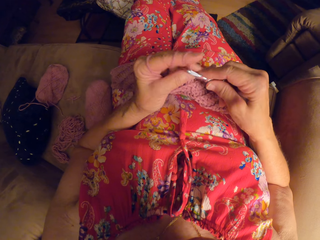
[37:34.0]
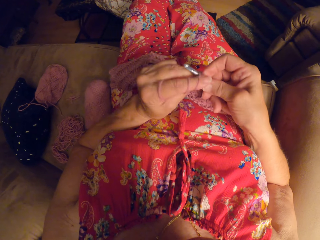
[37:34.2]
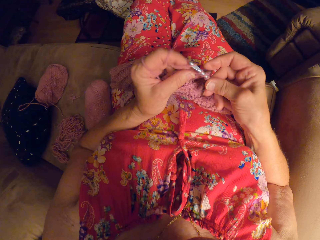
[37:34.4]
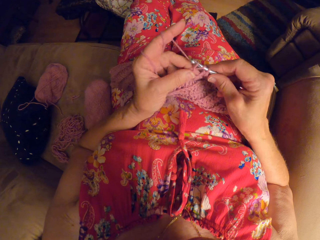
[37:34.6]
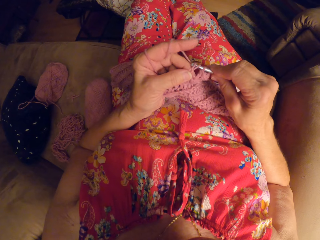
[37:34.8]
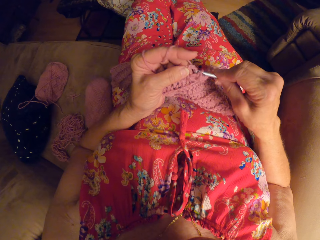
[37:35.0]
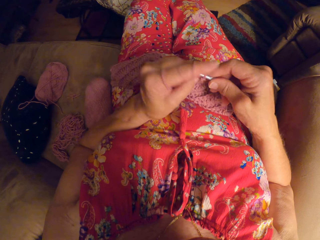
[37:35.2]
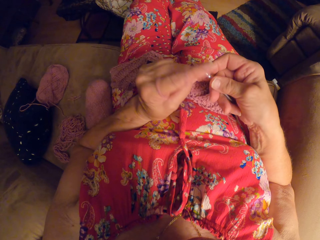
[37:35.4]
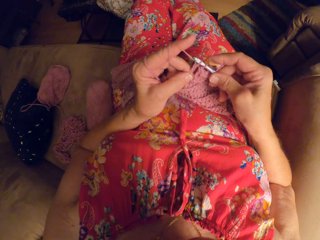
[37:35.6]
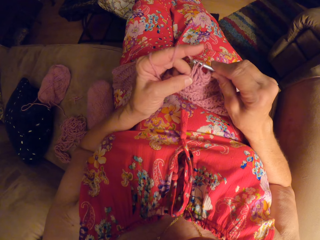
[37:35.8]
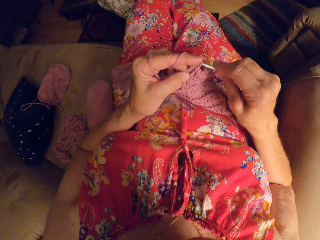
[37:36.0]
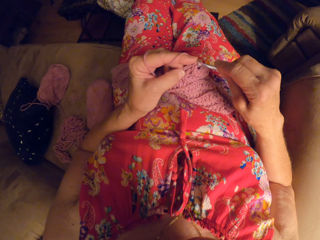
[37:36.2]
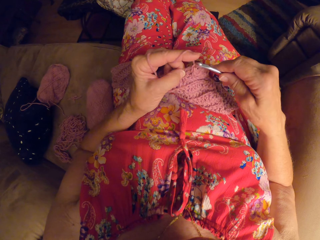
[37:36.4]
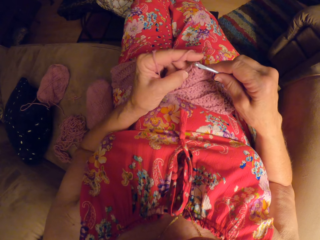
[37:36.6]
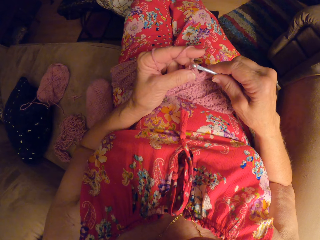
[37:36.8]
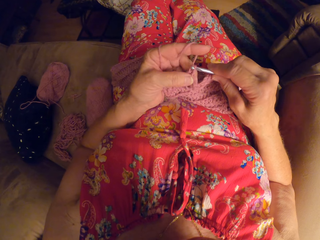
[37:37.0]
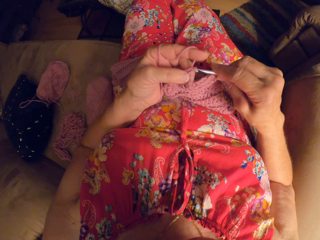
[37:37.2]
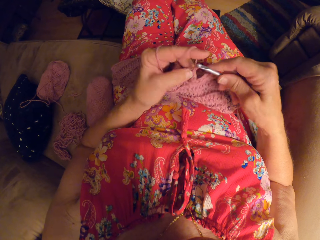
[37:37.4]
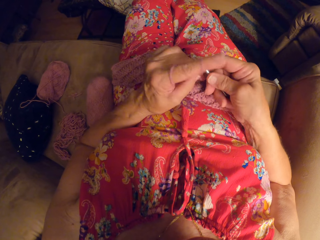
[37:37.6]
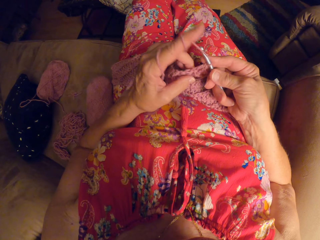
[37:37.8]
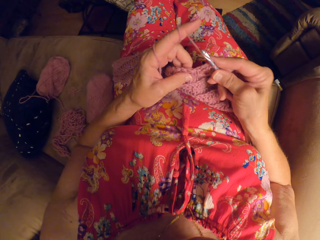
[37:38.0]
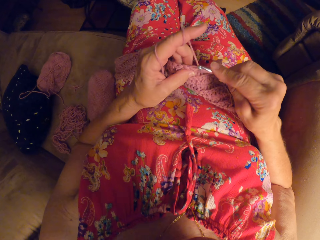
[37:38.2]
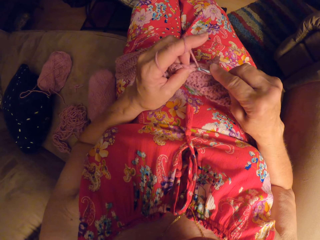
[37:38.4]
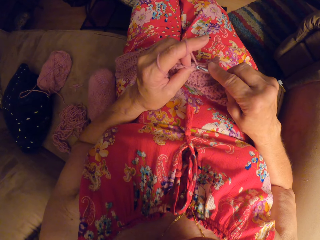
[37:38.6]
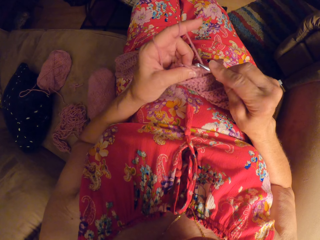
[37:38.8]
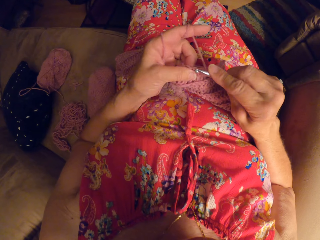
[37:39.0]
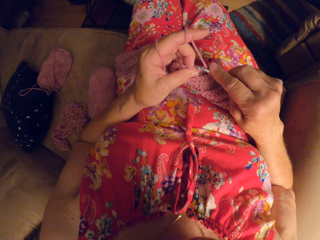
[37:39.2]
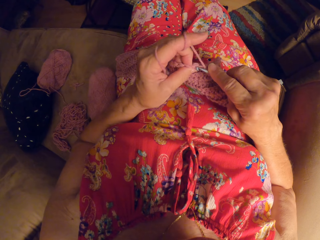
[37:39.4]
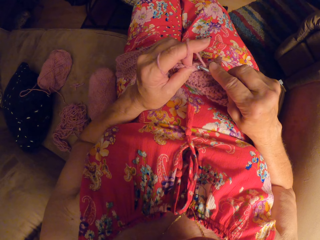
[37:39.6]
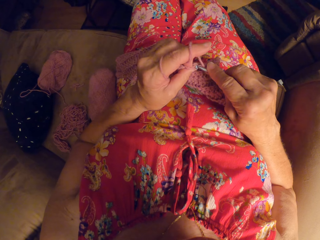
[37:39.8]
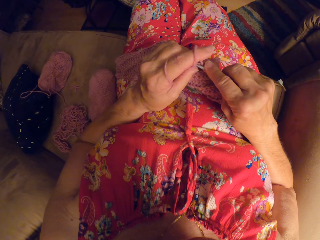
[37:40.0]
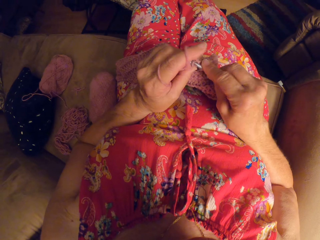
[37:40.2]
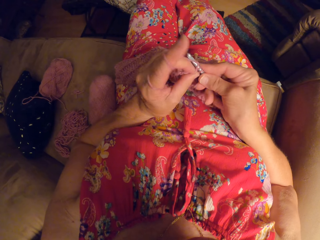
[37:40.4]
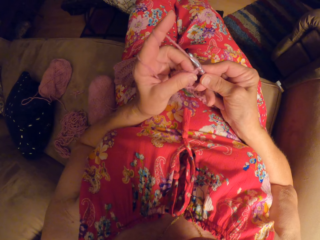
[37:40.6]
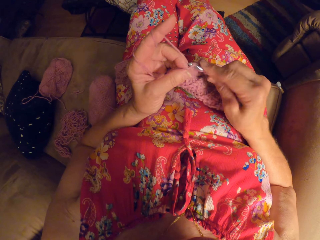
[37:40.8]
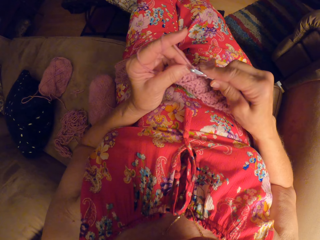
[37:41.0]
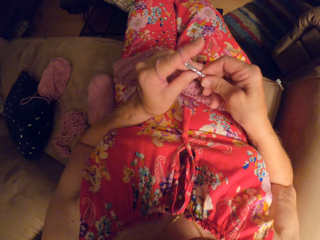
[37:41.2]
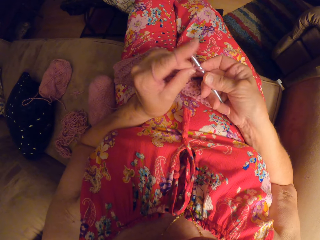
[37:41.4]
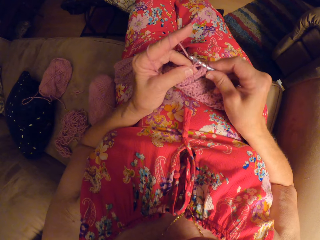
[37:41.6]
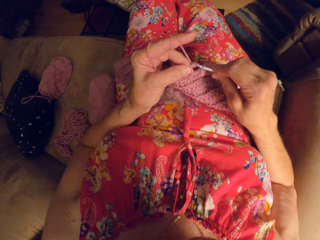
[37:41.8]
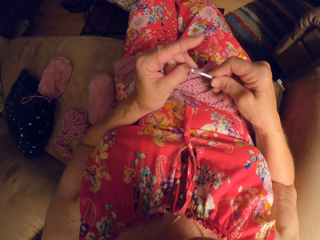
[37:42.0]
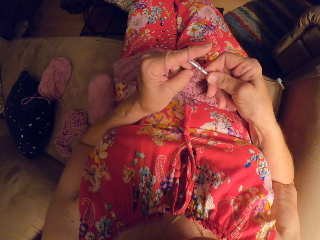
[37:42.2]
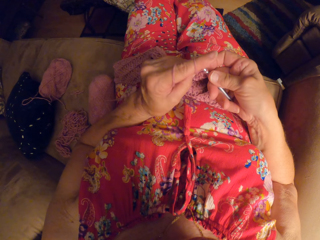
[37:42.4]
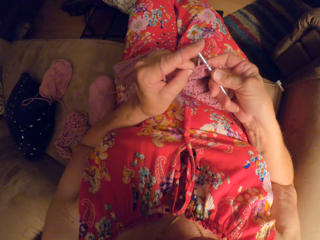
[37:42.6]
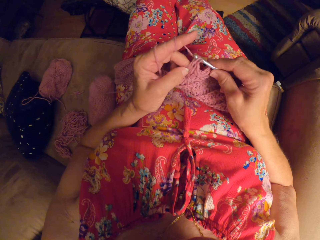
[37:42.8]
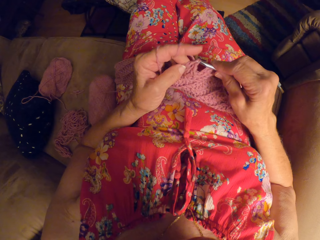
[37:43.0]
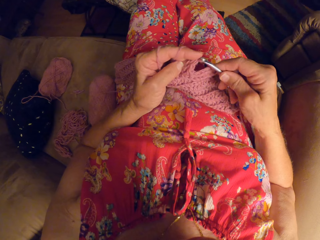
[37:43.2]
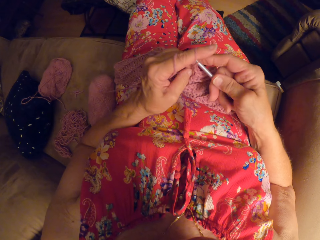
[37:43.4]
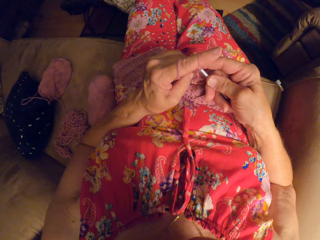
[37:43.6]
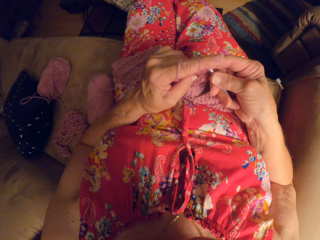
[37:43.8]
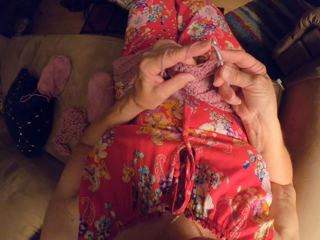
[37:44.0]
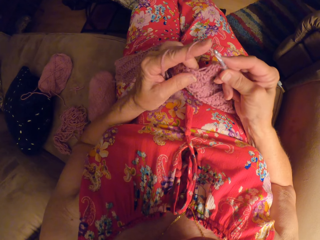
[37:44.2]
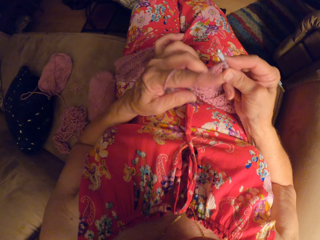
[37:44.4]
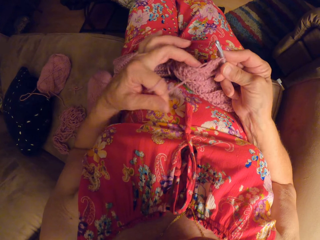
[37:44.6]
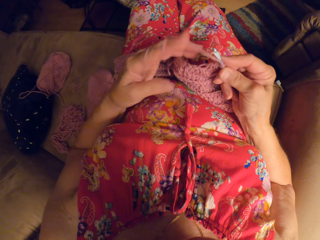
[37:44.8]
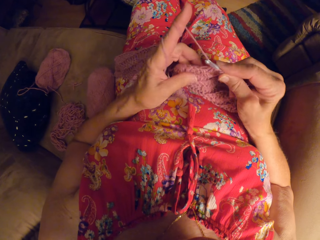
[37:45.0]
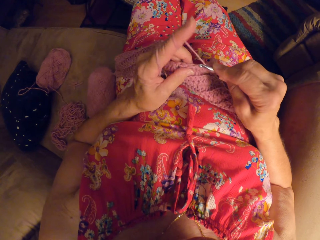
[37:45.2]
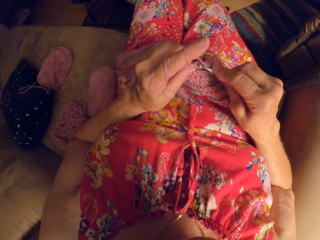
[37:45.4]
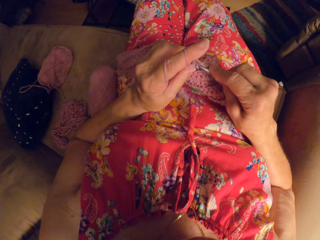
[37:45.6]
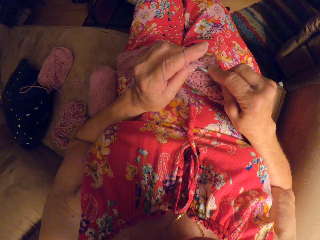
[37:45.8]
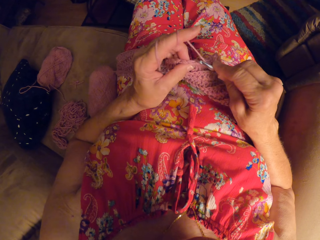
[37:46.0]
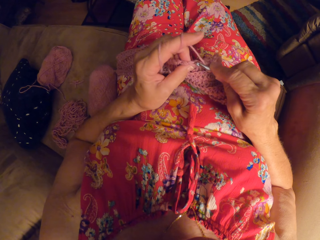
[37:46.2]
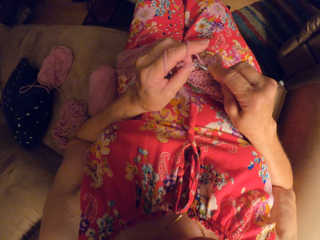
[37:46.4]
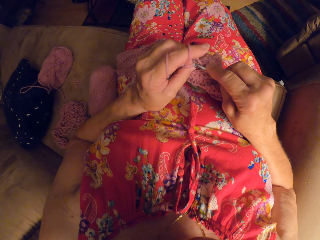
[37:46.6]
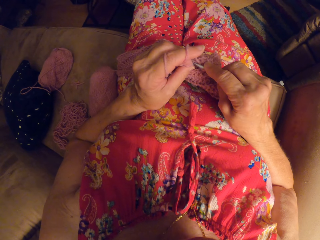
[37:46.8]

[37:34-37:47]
The camera wearer rolls the yarn on her left hand.

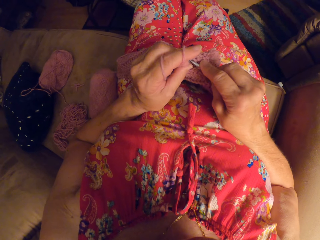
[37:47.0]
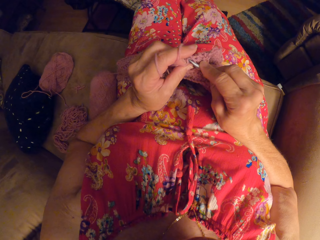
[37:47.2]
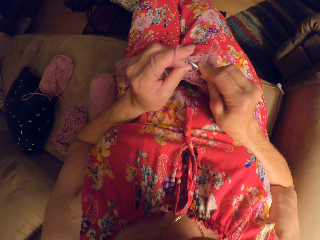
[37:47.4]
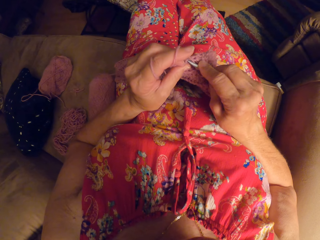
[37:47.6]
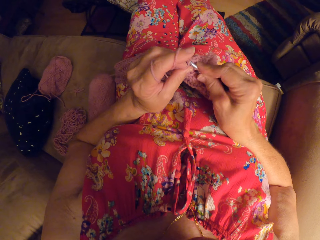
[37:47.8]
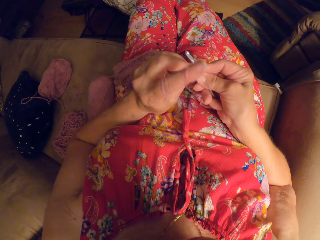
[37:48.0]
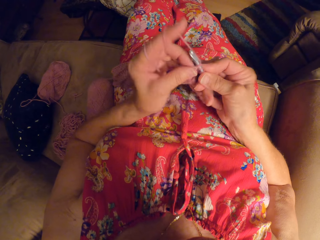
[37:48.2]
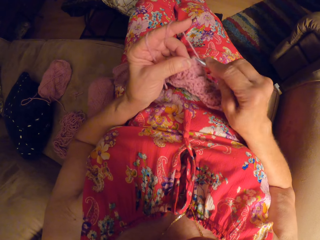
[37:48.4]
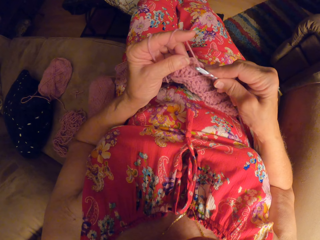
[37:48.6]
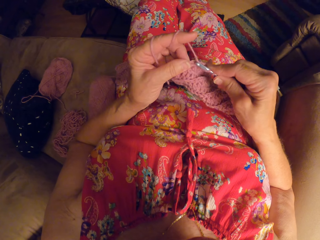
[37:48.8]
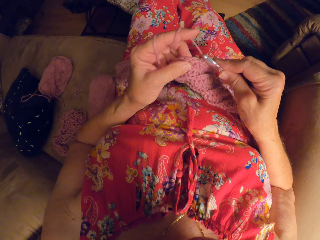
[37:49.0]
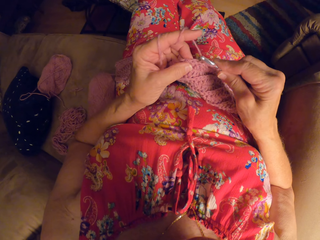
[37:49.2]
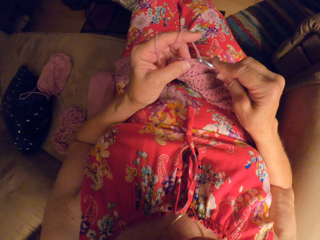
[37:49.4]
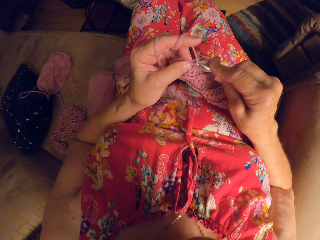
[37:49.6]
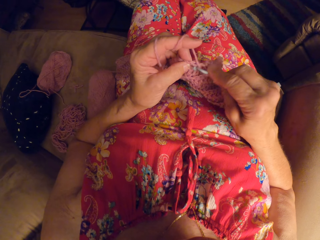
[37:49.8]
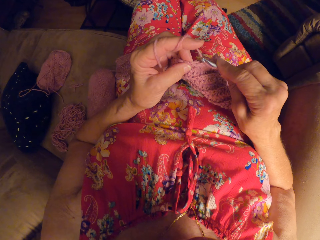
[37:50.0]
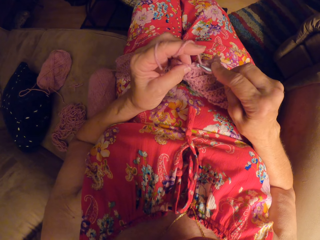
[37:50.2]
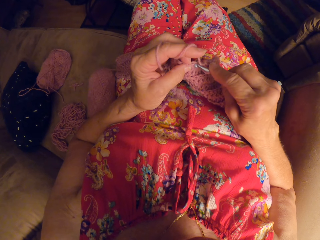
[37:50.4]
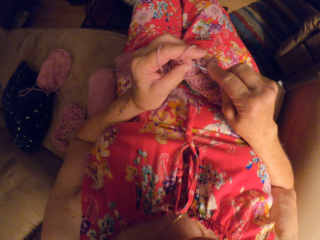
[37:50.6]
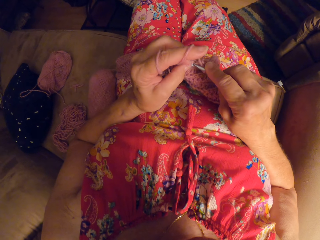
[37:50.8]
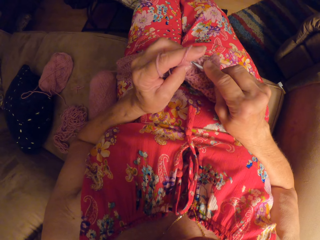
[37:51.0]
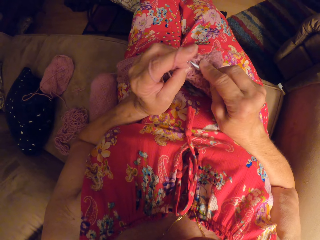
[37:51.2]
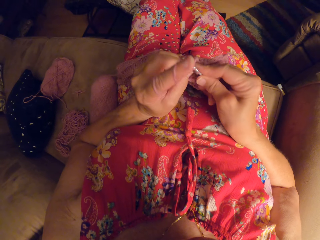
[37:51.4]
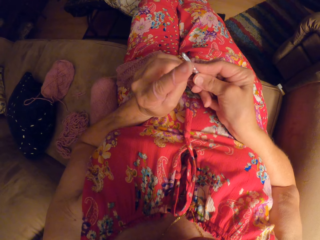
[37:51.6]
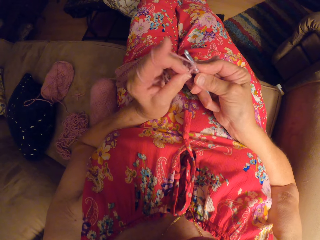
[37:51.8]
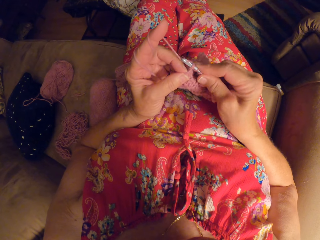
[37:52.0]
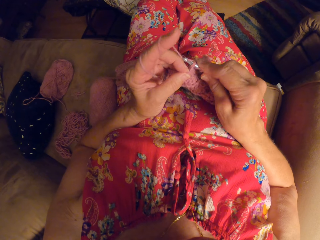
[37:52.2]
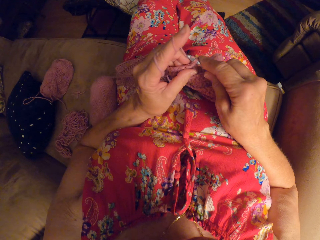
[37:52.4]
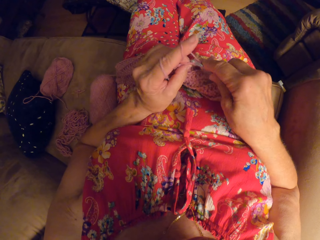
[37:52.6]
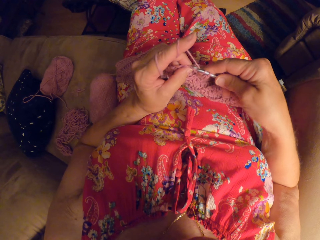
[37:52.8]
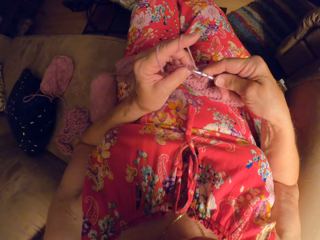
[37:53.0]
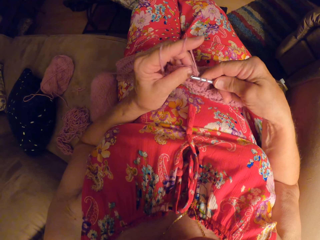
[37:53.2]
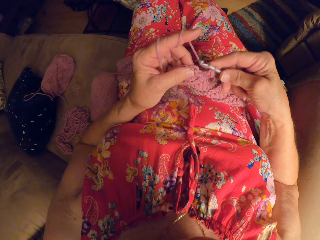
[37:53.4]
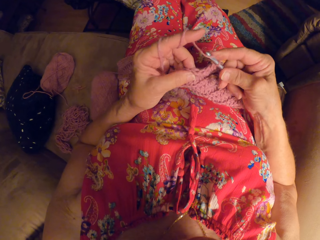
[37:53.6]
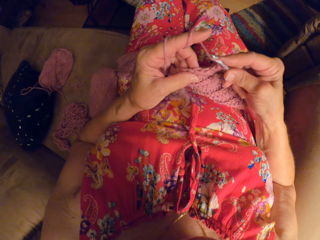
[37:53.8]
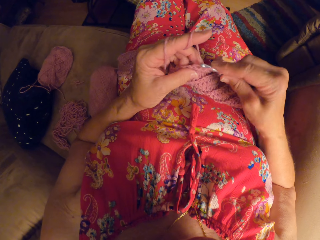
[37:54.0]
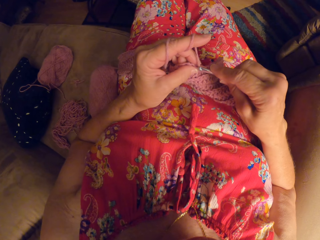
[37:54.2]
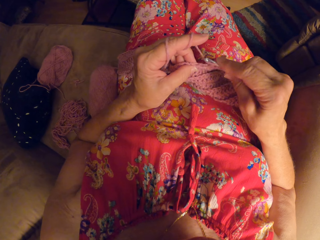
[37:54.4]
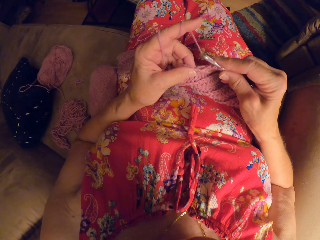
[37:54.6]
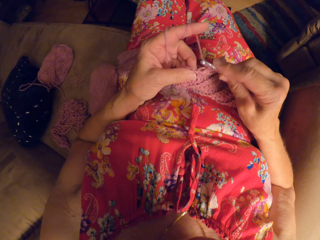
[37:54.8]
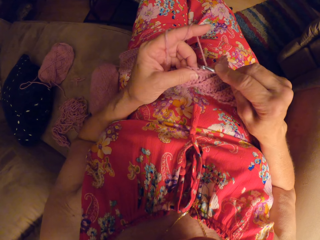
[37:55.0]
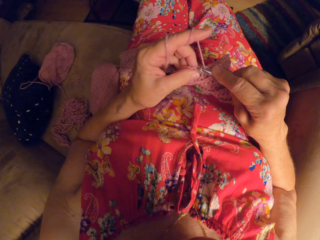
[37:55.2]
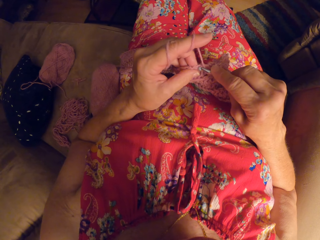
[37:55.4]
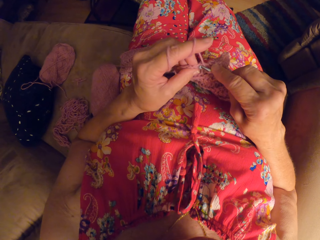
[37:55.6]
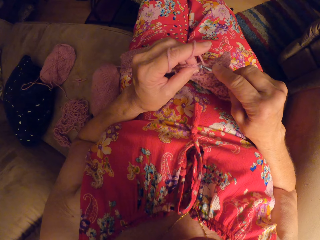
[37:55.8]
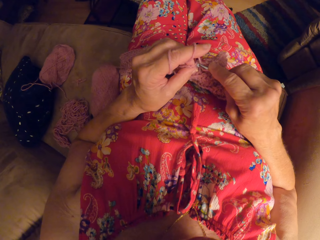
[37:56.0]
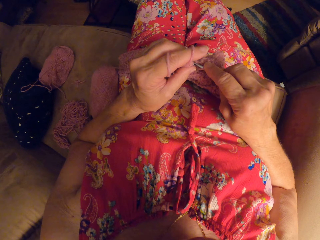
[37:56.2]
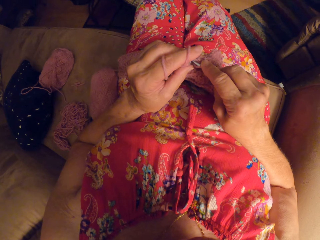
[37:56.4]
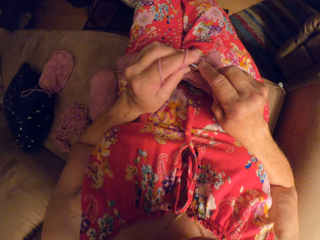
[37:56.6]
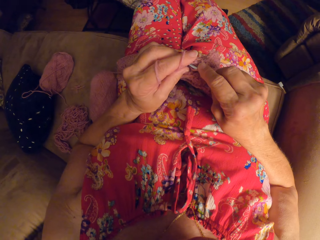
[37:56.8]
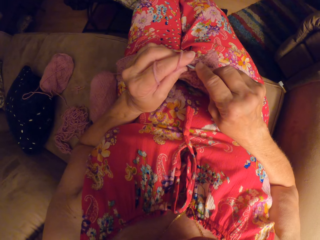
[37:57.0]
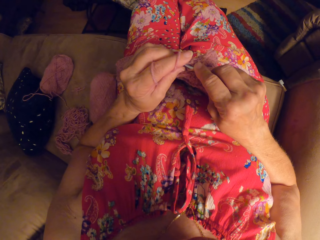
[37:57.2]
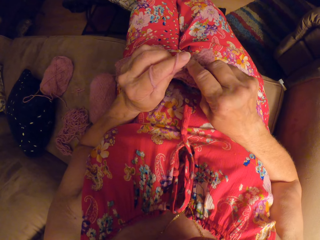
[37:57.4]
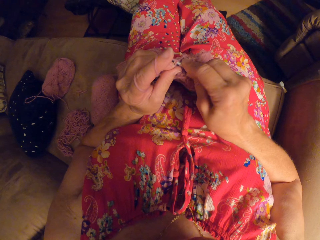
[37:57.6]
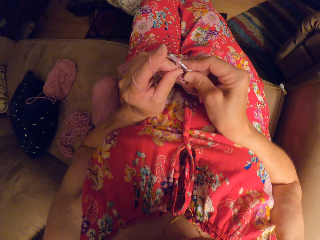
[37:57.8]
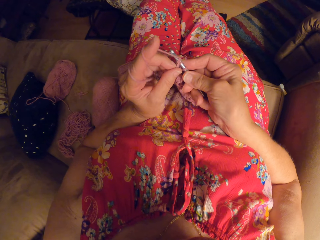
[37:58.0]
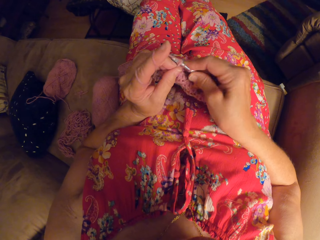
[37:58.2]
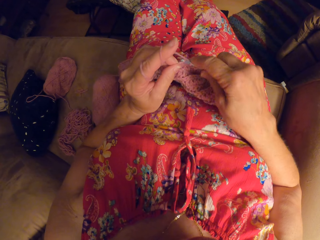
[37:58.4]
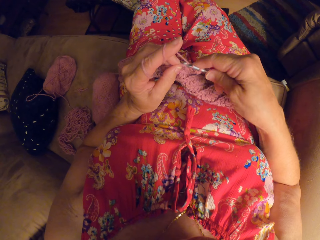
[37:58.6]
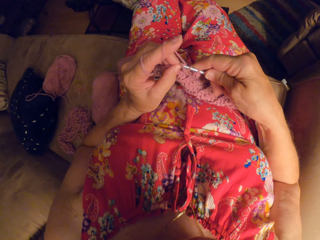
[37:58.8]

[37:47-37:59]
The camera wearer crochets with the yarn and the crochet hook.
